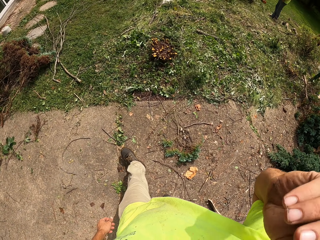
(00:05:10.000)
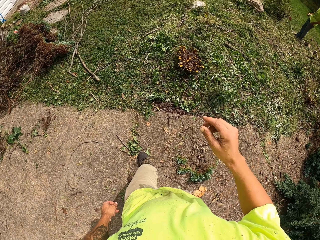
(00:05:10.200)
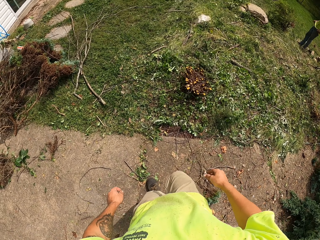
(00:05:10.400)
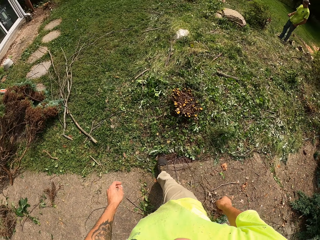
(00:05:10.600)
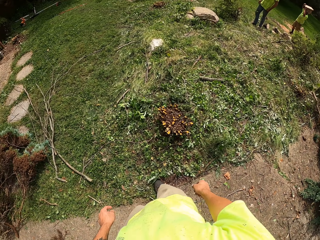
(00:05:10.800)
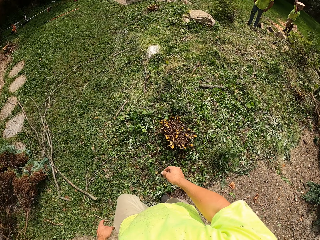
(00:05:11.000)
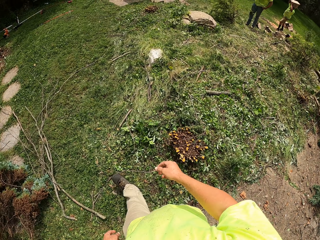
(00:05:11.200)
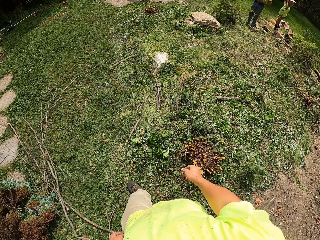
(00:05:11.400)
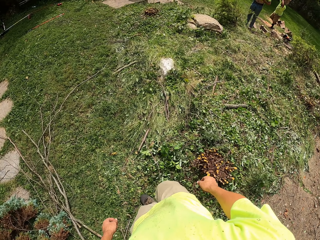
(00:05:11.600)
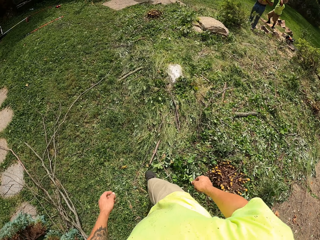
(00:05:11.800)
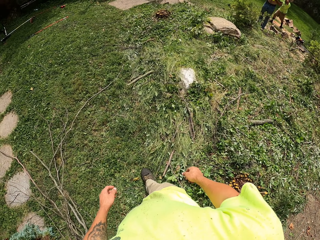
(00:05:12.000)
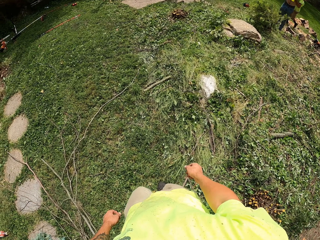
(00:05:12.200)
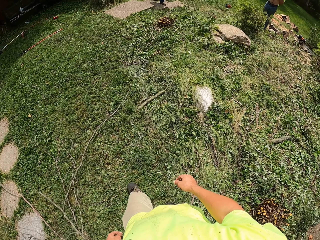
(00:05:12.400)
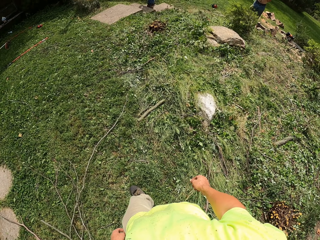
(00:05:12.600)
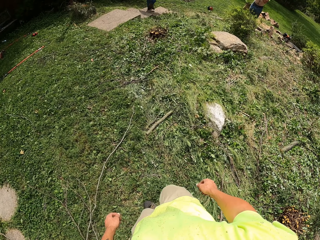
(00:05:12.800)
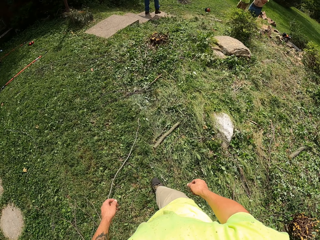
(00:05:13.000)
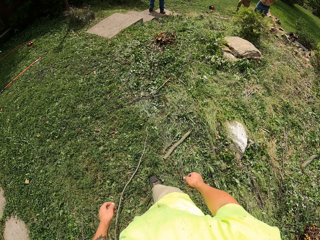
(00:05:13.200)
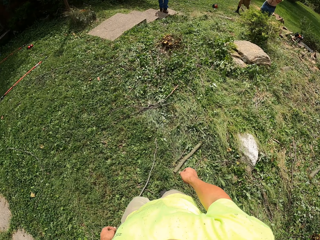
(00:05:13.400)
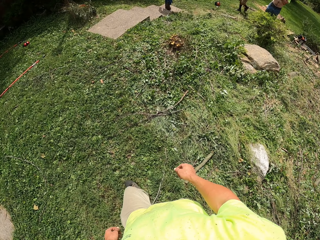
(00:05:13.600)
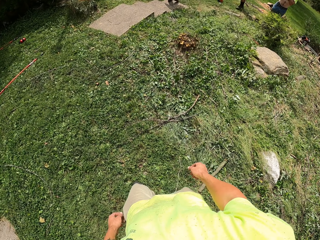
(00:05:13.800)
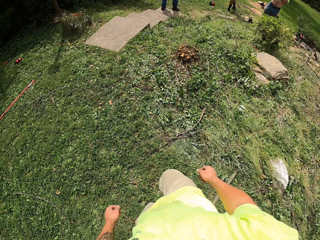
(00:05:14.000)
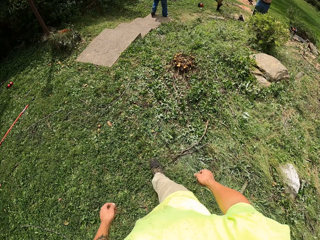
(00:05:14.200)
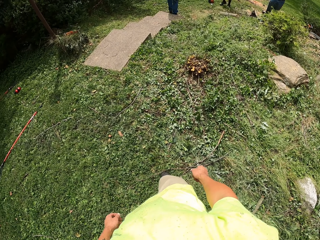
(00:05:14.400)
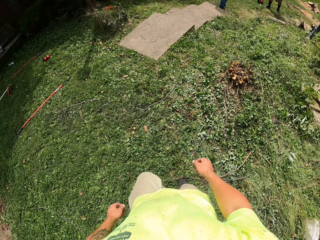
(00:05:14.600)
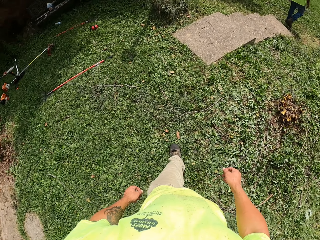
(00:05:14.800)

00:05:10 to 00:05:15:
The camera wearer walks to the field.

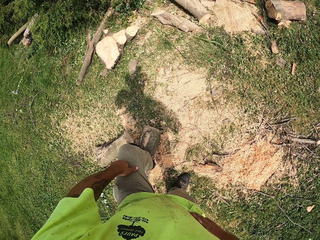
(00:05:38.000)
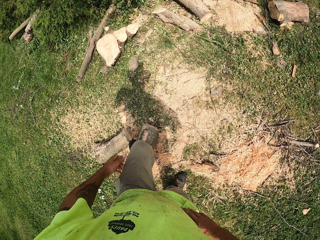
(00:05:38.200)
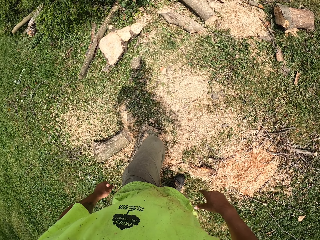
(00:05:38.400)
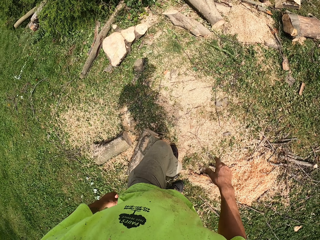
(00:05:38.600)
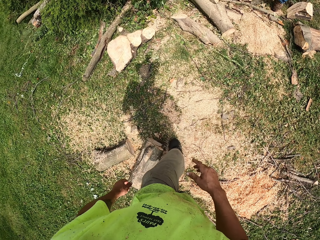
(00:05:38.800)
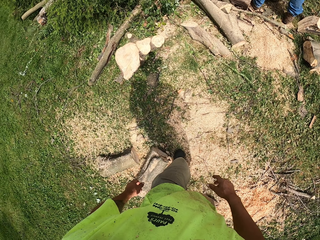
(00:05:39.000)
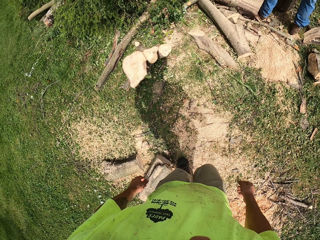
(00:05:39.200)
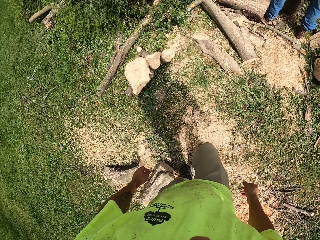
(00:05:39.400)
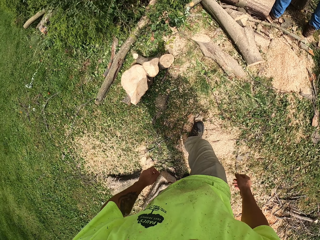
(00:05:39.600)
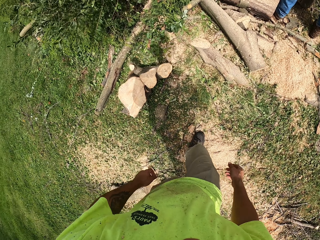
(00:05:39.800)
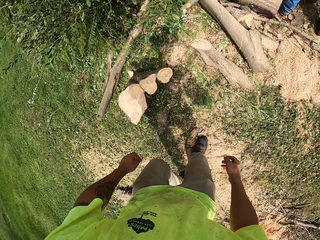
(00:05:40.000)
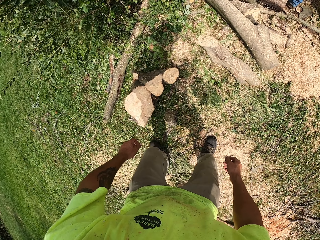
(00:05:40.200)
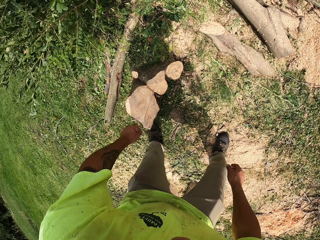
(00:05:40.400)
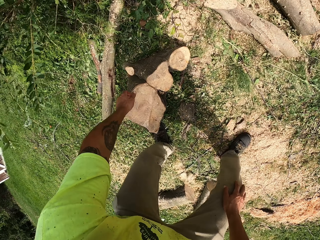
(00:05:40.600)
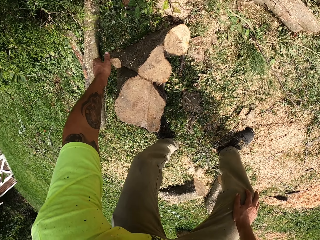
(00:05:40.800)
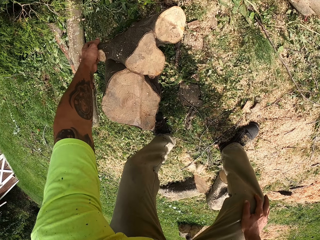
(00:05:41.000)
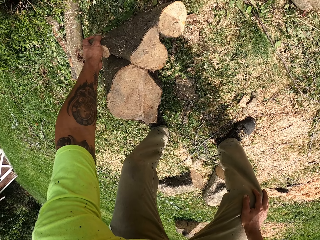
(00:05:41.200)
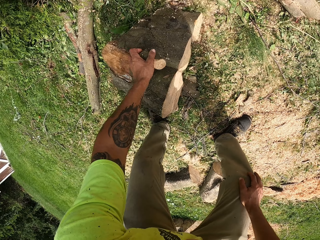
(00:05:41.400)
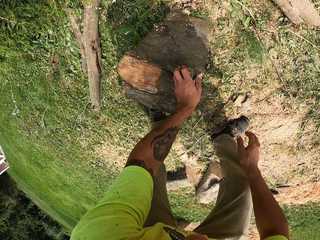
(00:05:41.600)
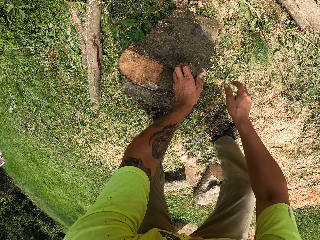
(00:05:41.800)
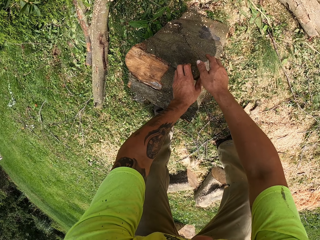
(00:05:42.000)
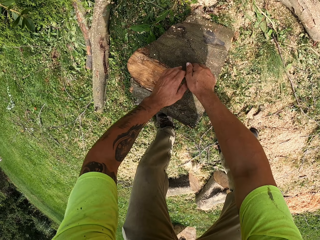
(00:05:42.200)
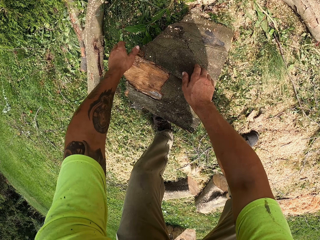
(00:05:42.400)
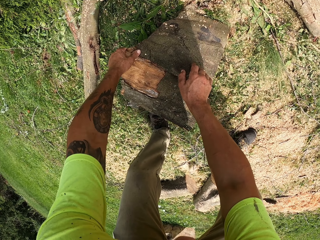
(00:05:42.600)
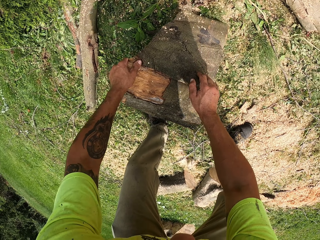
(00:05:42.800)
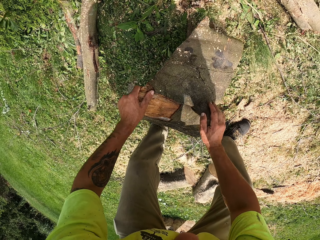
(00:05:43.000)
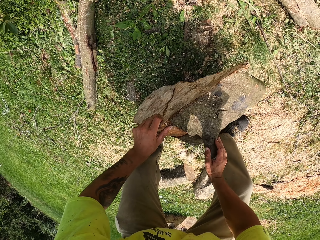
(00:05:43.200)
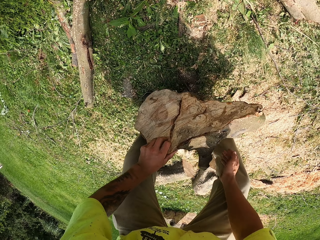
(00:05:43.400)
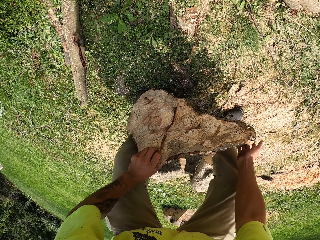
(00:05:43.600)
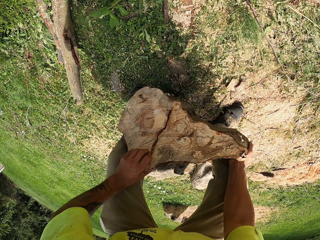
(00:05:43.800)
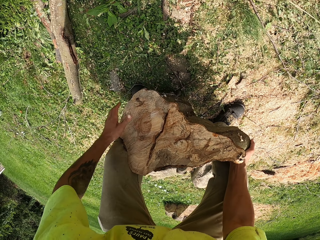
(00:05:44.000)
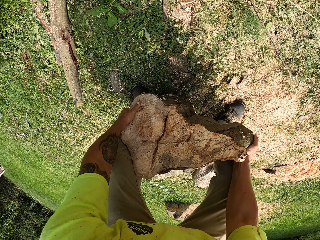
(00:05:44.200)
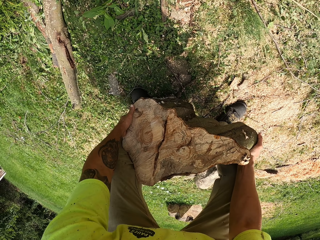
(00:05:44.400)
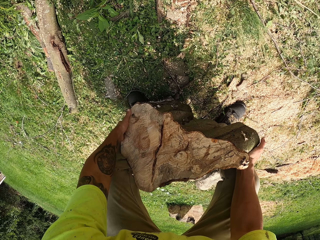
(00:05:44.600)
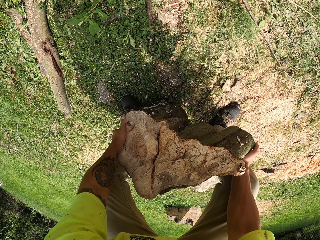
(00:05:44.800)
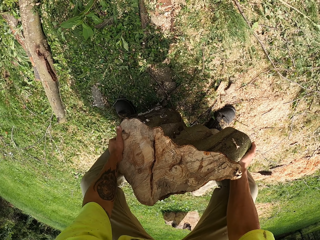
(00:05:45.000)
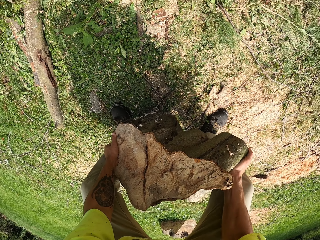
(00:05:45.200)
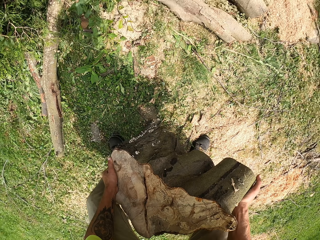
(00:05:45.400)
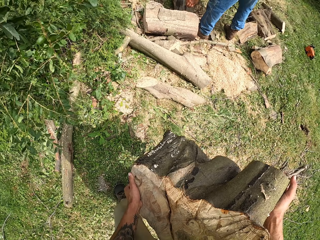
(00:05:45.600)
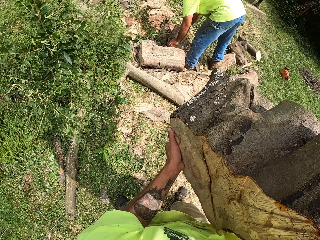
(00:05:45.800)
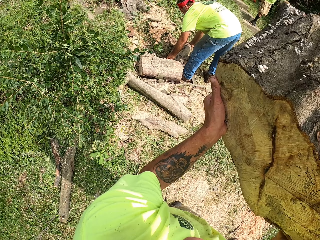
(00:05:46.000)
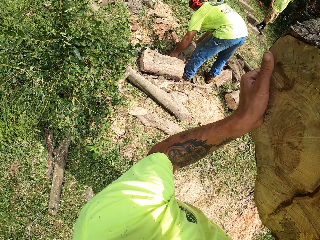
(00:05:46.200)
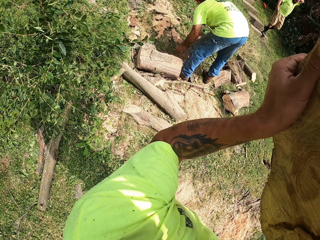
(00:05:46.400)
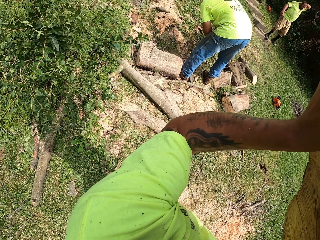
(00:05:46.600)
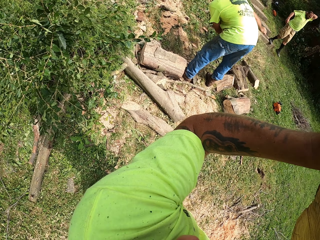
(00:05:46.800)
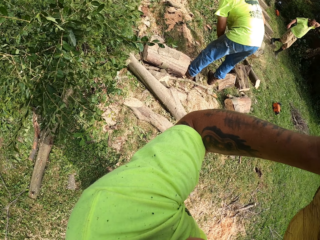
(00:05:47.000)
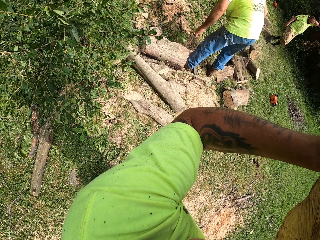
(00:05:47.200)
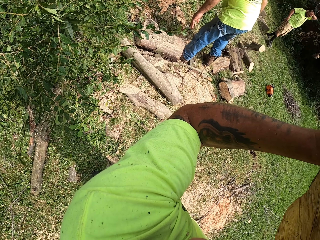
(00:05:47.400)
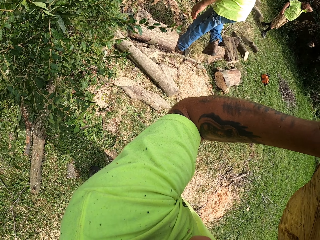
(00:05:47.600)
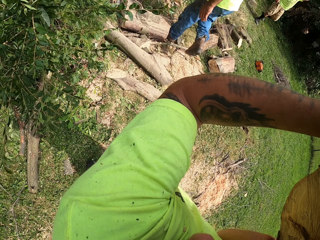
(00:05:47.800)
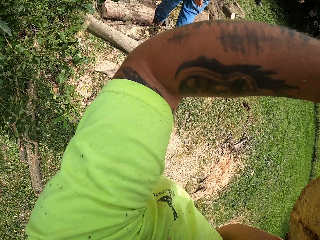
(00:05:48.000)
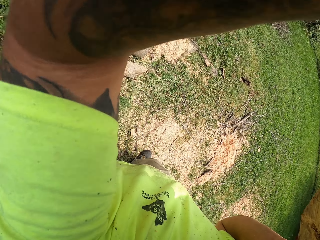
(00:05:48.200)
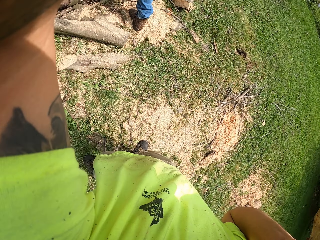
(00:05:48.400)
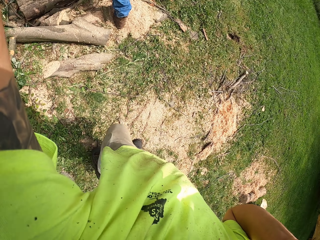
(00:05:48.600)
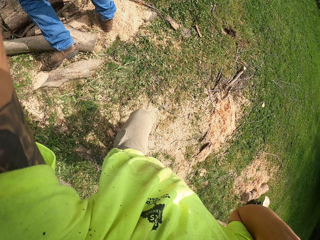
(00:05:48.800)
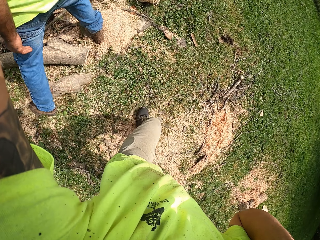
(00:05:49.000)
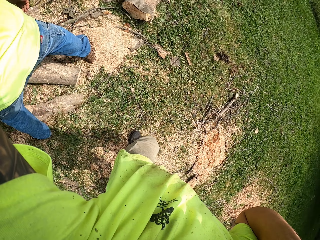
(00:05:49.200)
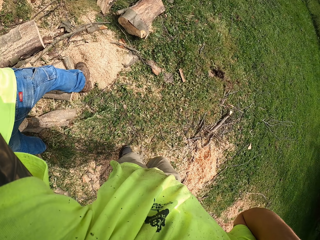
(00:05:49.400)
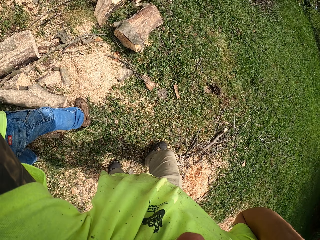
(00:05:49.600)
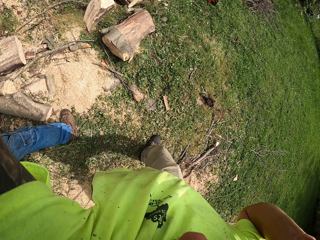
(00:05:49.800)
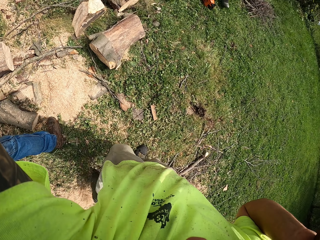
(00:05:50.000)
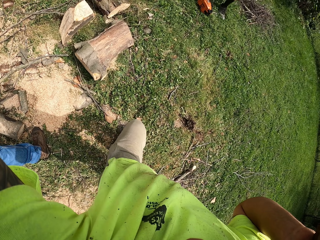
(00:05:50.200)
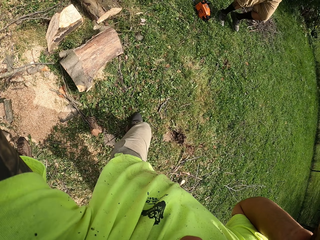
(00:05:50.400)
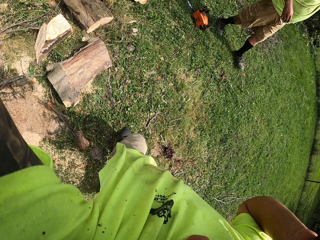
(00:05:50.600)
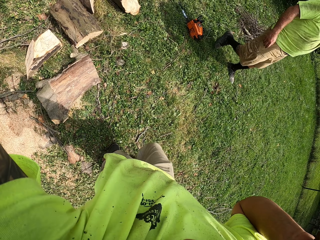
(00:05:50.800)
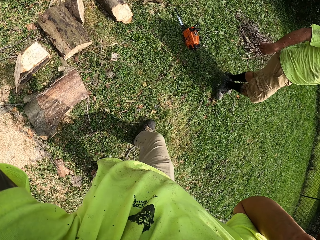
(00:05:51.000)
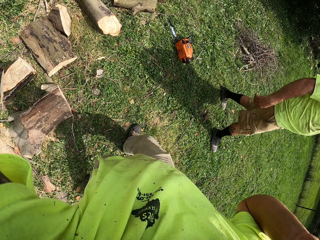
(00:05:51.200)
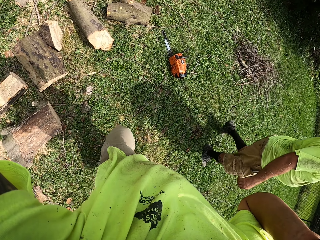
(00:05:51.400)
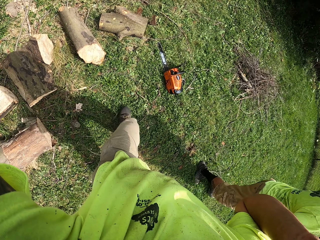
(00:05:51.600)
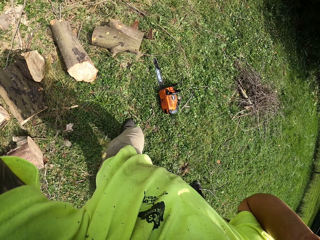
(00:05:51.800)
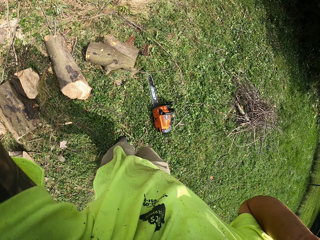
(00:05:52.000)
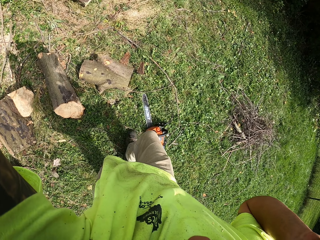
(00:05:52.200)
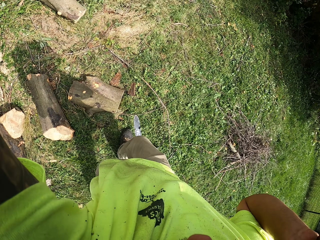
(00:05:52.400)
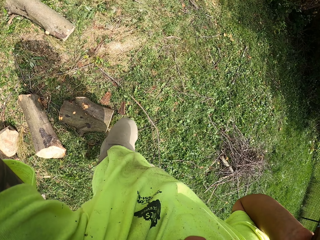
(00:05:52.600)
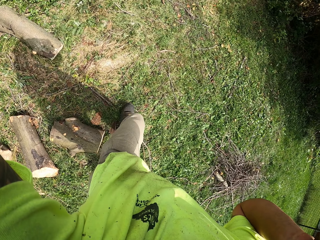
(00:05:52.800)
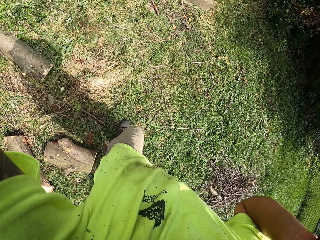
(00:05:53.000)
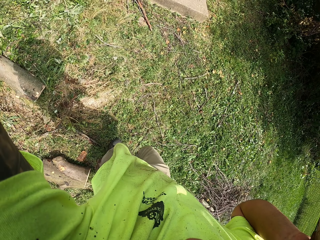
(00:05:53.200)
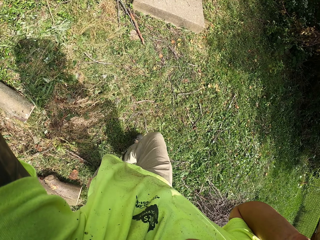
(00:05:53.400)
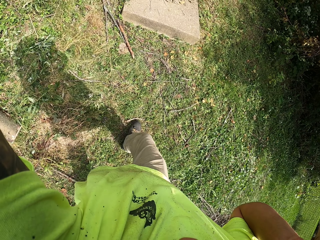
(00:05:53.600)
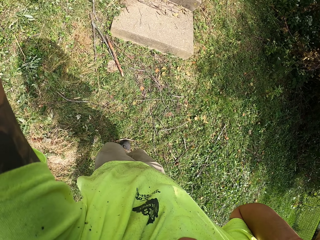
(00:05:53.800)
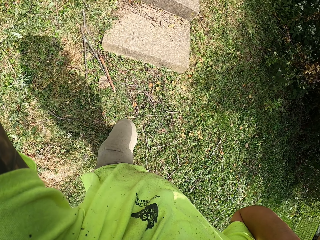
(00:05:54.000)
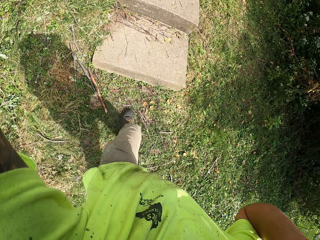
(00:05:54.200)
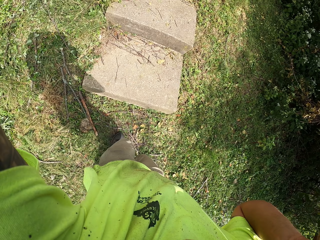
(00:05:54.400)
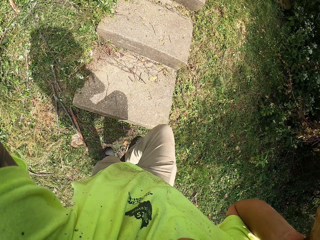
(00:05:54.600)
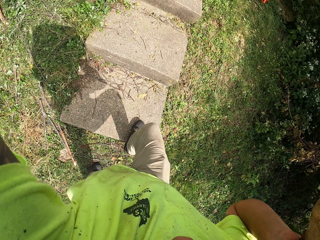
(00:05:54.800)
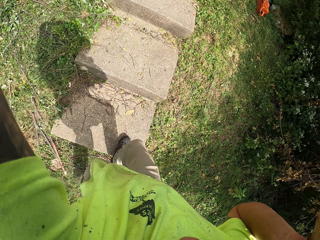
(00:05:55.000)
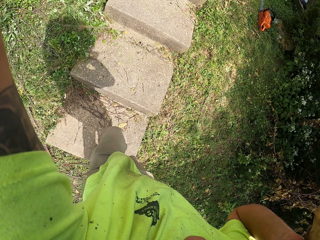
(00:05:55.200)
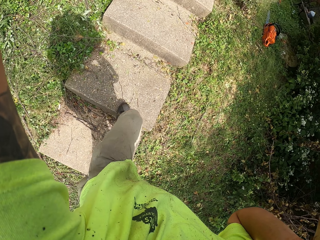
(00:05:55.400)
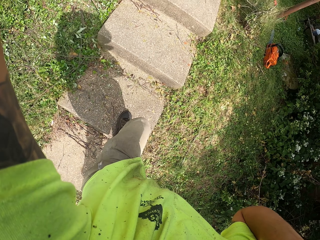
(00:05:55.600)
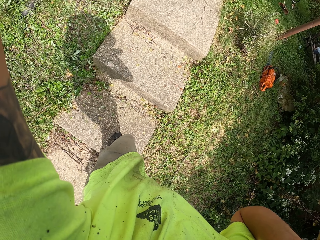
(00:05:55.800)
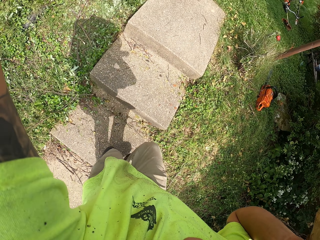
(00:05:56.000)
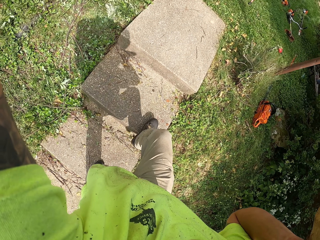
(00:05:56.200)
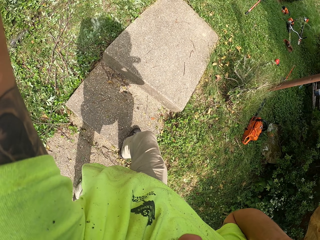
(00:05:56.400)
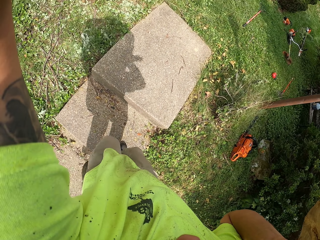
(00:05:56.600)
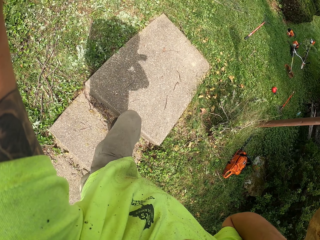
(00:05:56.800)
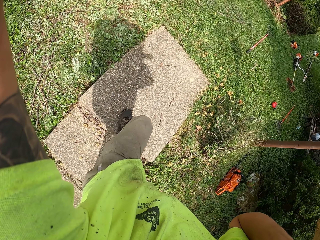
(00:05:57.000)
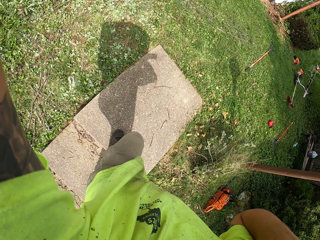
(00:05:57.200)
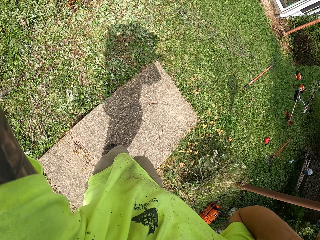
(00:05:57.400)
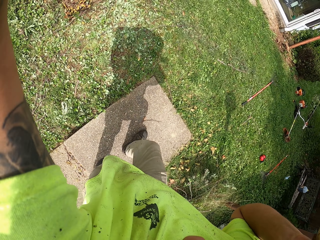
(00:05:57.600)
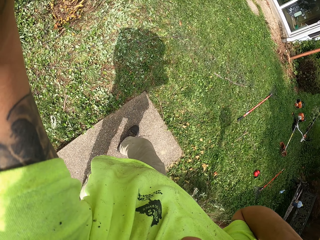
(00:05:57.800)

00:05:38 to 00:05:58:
The camera wearer walks towards the logs. He picks up a sawn wood from the ground with both hands. He holds on to the wooden log, turns the wooden log and lifts the wooden log. He places the sawn wood in his hands on his right shoulder. He walks towards the house. He walks to the back of a trailer truck outside.
